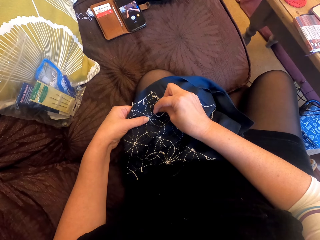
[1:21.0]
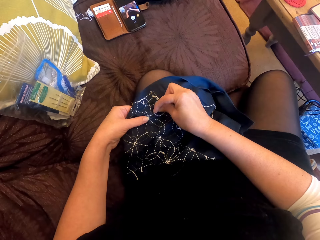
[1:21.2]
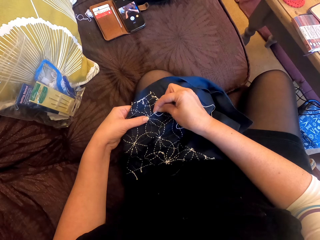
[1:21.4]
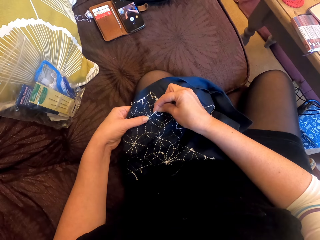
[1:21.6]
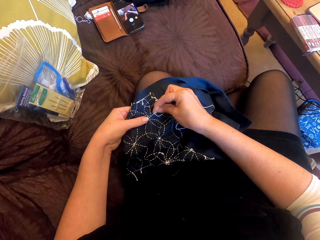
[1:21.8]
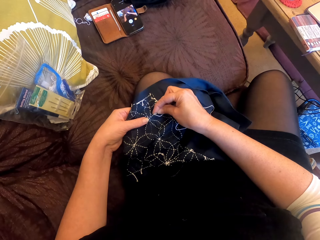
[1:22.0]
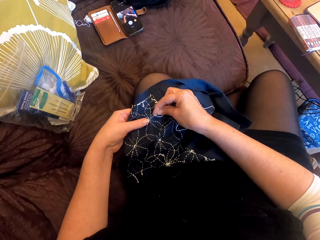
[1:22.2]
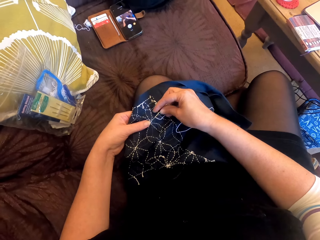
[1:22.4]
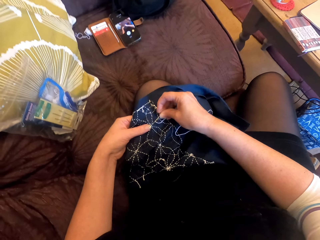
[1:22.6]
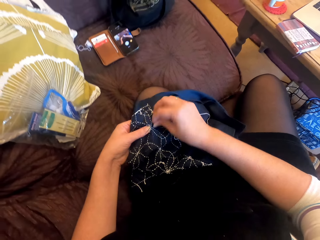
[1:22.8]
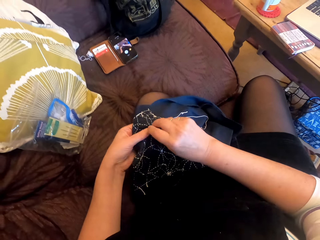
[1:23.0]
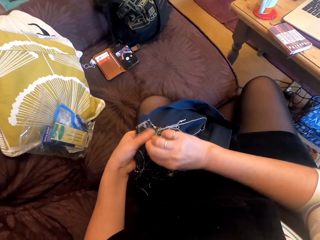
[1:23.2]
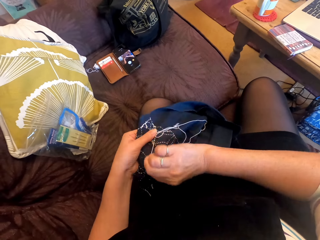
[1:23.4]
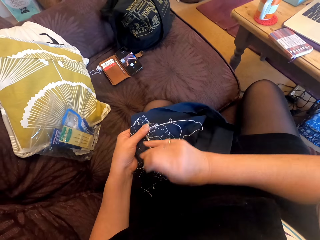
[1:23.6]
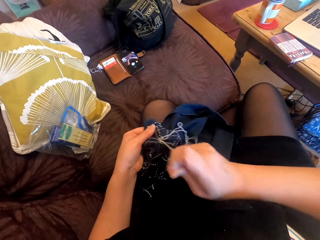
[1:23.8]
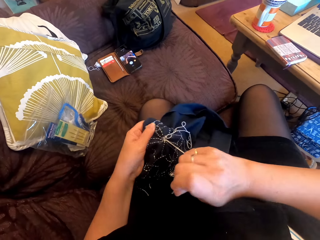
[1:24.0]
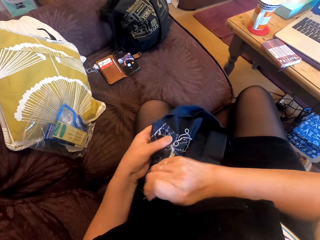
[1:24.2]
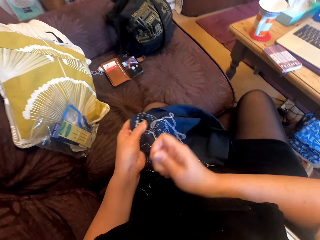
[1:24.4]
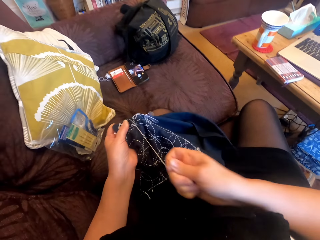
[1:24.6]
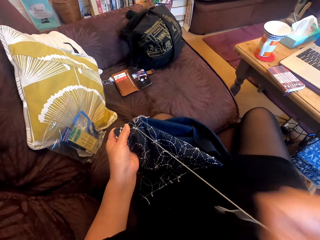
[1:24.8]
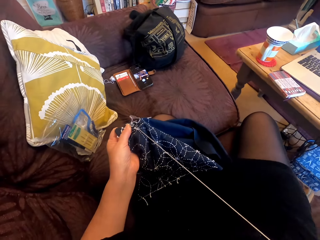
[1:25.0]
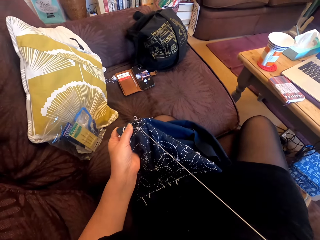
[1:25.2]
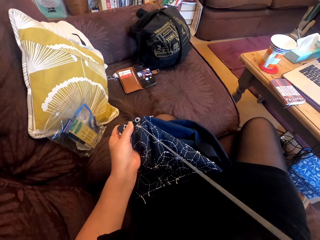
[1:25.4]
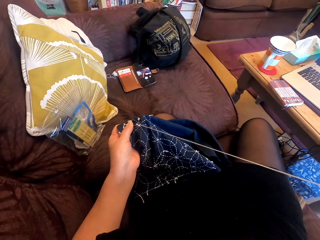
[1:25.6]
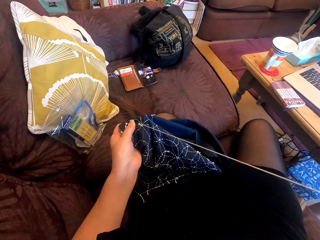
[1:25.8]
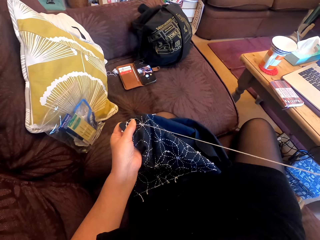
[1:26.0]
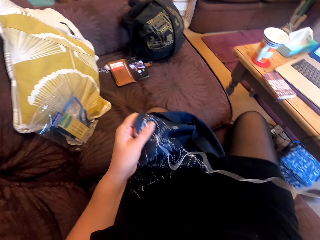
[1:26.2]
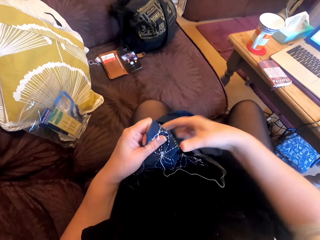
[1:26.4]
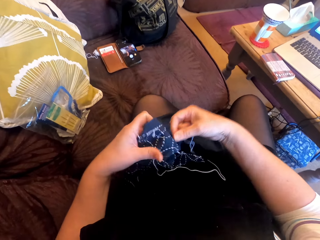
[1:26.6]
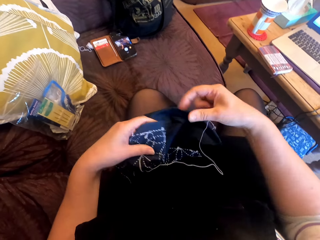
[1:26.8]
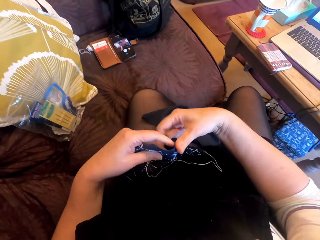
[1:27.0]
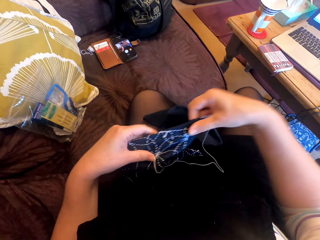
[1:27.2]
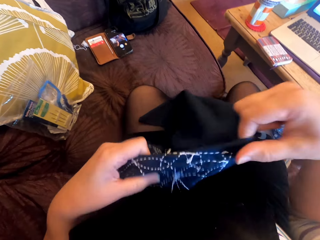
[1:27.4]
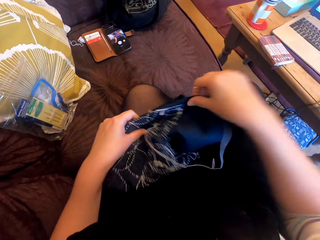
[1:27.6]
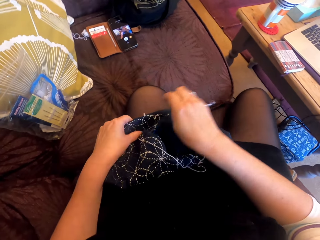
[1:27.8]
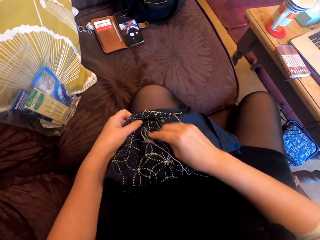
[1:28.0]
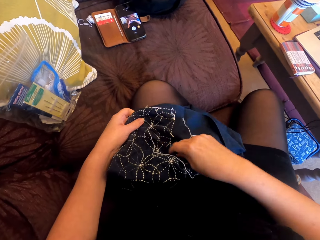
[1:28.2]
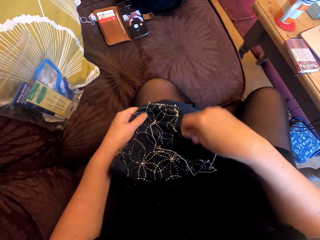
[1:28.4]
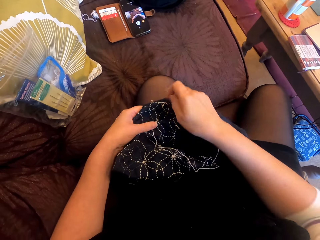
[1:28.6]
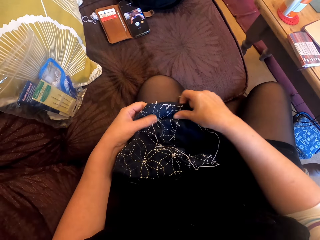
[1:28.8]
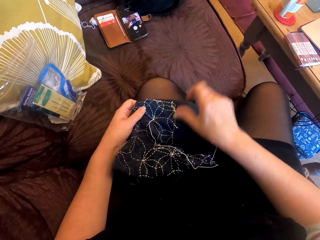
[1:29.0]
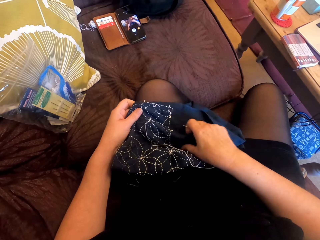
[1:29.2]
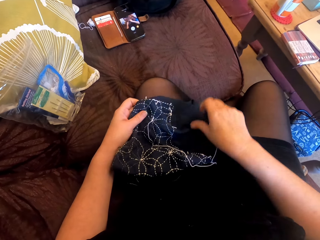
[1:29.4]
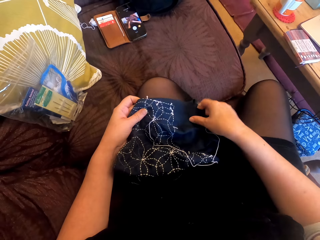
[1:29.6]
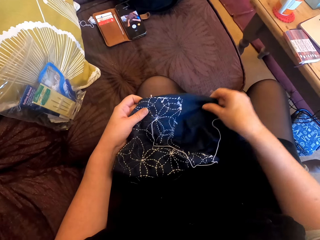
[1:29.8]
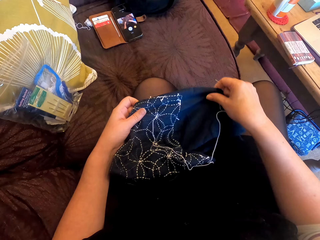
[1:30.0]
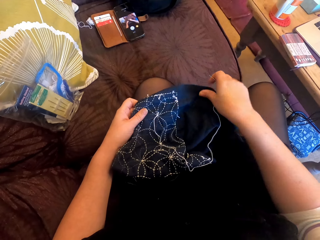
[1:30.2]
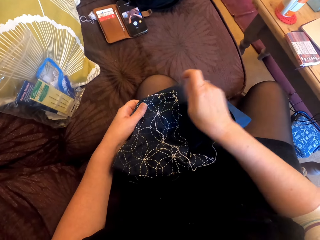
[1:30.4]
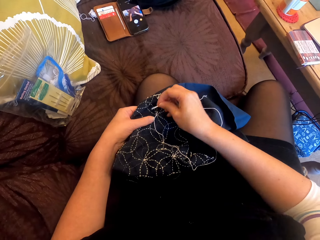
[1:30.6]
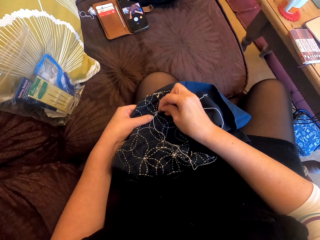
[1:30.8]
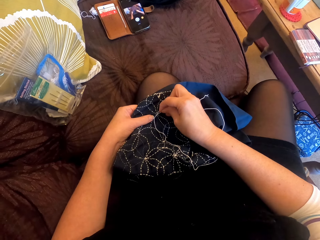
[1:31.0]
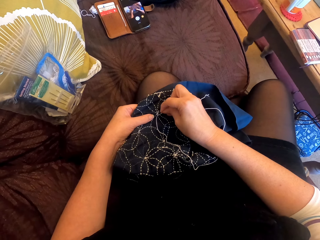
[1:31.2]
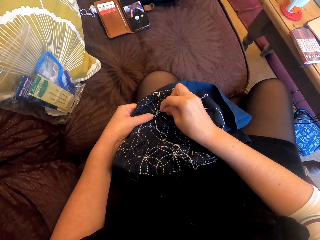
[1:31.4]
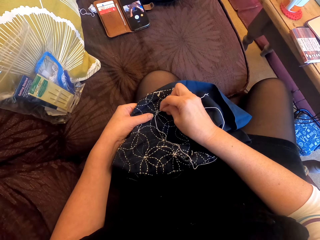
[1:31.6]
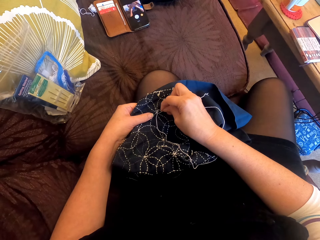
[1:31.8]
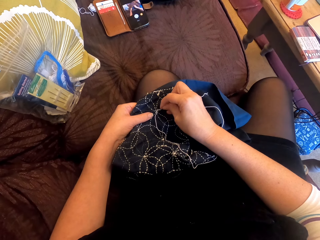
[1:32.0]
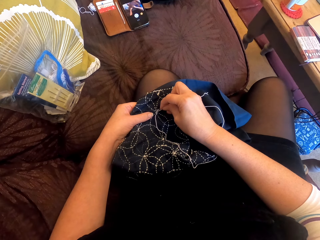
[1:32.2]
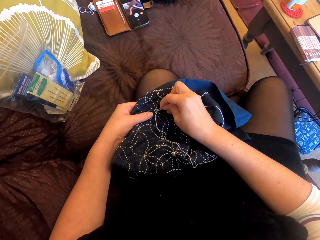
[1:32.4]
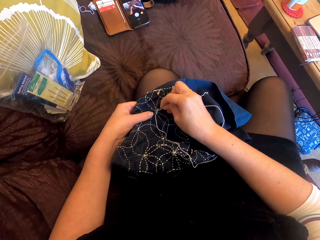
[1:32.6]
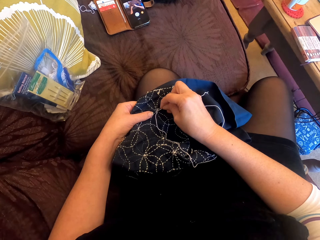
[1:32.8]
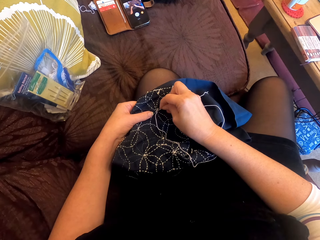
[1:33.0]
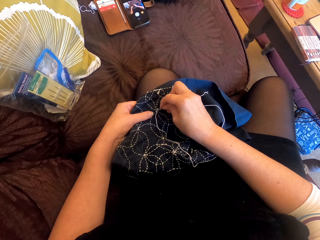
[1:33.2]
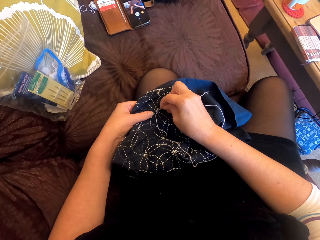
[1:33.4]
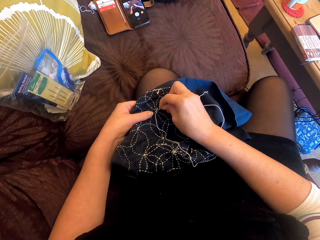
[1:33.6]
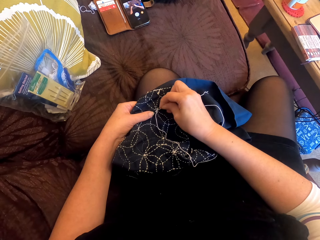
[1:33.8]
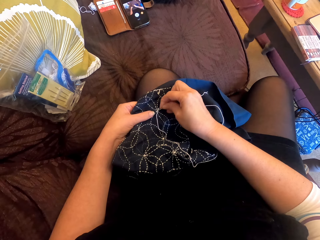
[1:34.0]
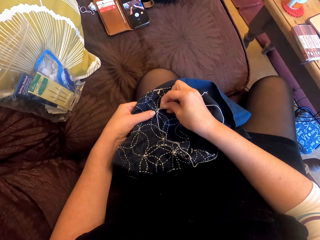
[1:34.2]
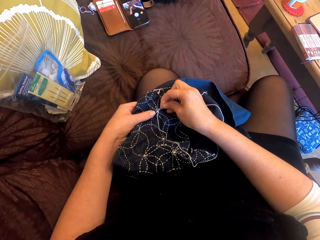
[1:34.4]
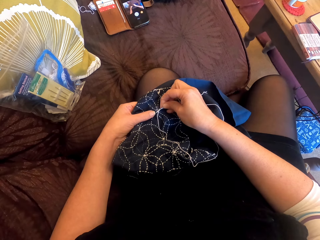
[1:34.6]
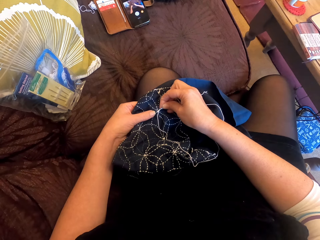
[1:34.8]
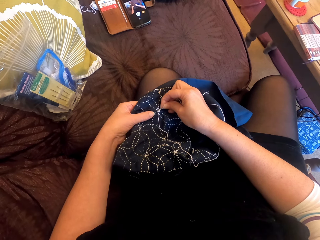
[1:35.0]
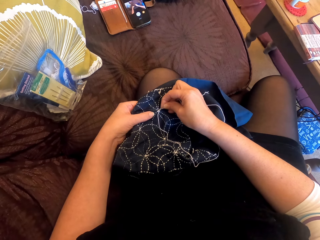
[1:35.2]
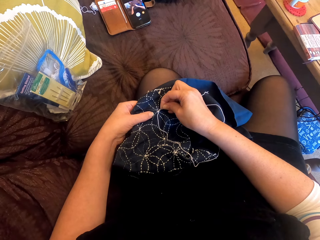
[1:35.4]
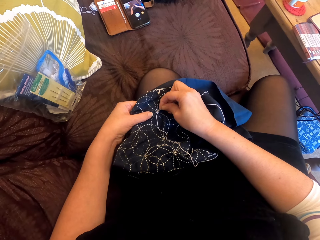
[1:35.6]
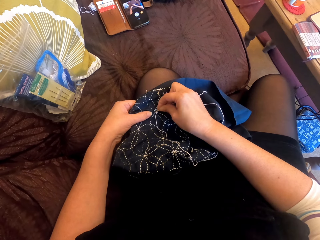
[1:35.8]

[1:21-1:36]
The camera wearer pulls the thread. They put the cloth on the lap. They hold the cloth. They drop the cloth. They straighten the cloth. They touch the cloth. They straighten the cloth. They sew the cloth.

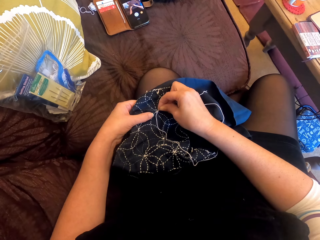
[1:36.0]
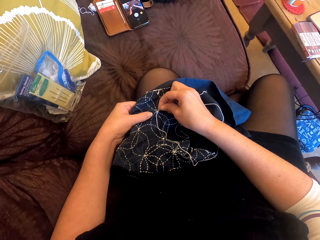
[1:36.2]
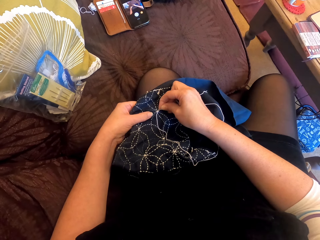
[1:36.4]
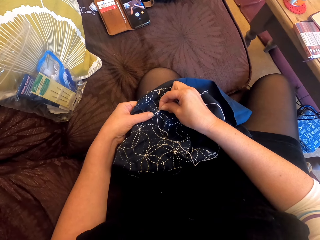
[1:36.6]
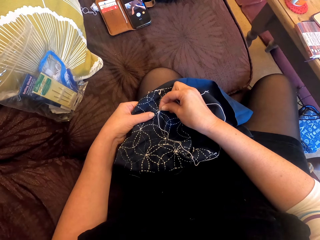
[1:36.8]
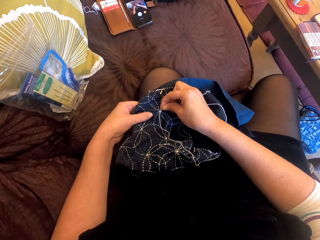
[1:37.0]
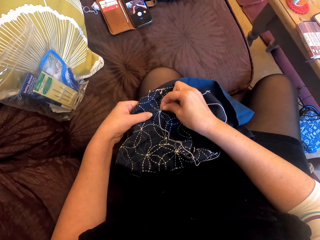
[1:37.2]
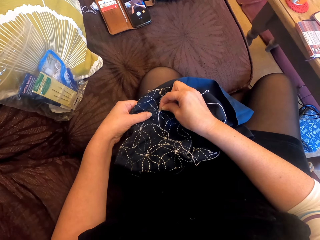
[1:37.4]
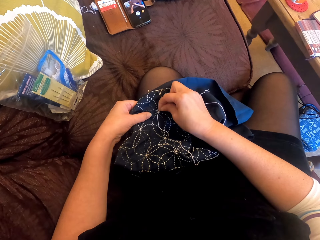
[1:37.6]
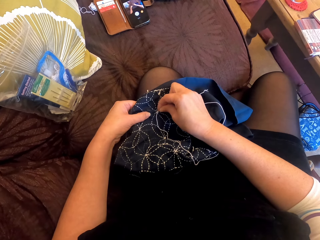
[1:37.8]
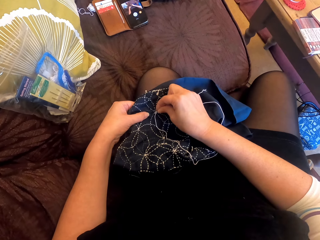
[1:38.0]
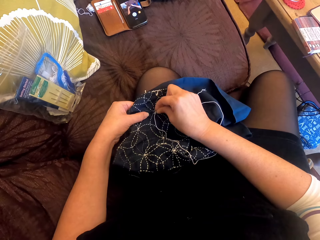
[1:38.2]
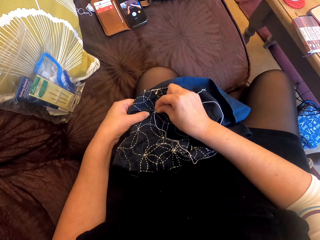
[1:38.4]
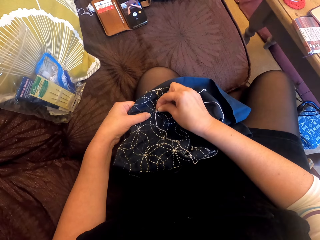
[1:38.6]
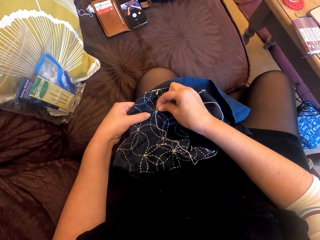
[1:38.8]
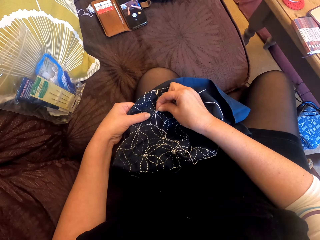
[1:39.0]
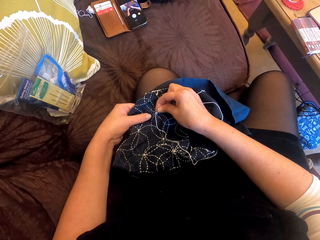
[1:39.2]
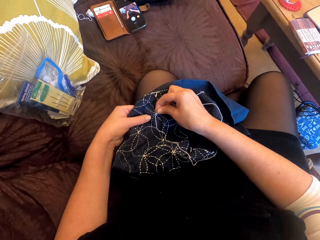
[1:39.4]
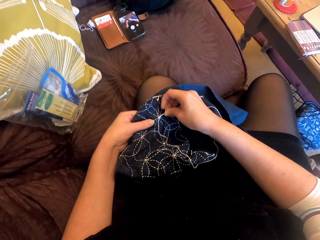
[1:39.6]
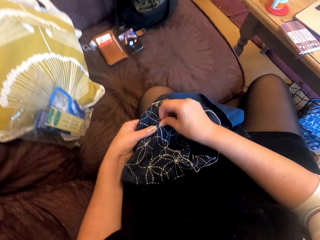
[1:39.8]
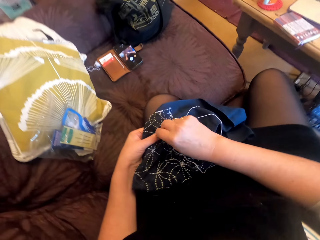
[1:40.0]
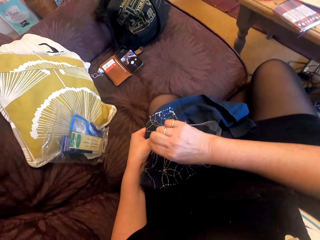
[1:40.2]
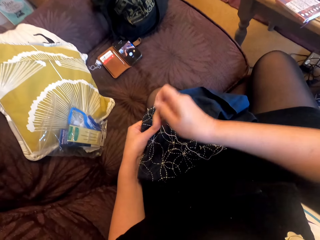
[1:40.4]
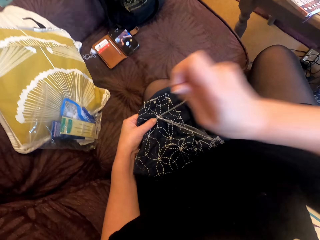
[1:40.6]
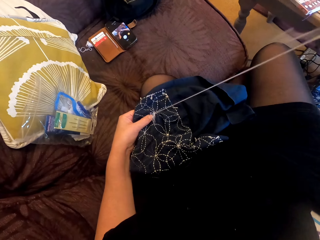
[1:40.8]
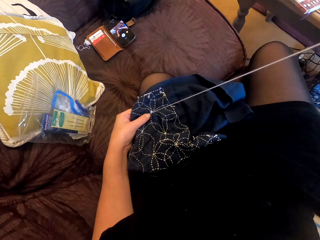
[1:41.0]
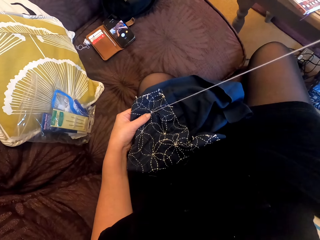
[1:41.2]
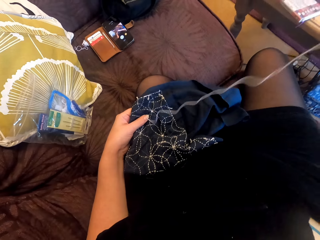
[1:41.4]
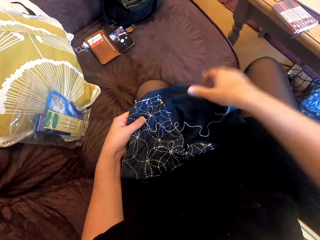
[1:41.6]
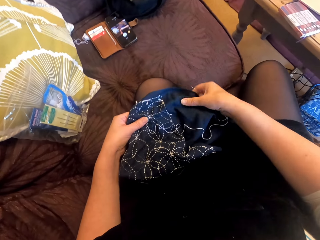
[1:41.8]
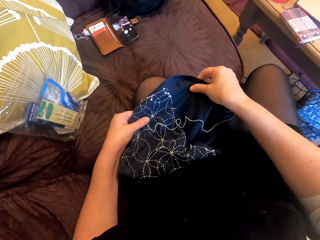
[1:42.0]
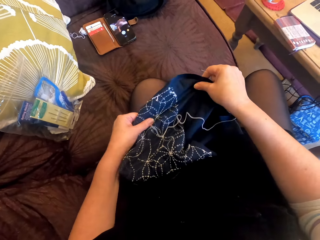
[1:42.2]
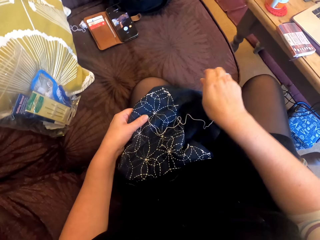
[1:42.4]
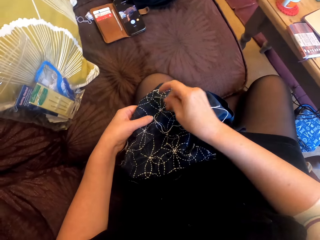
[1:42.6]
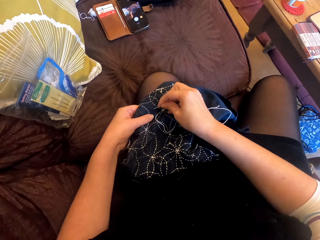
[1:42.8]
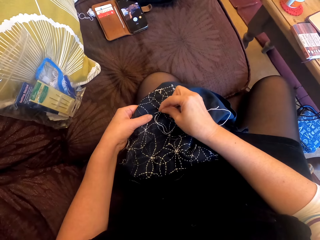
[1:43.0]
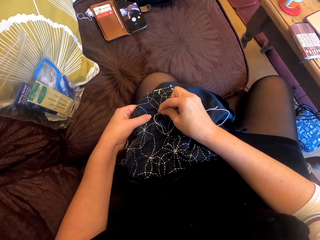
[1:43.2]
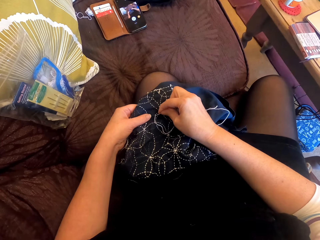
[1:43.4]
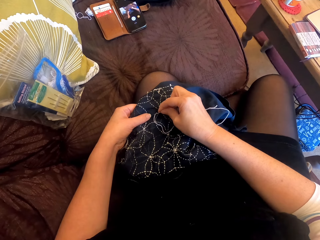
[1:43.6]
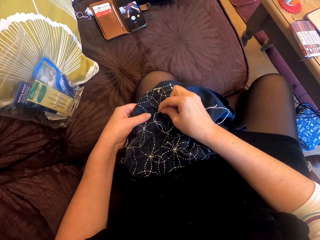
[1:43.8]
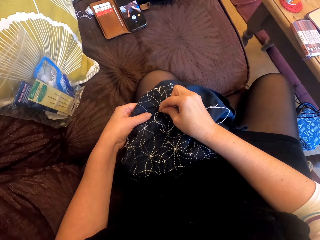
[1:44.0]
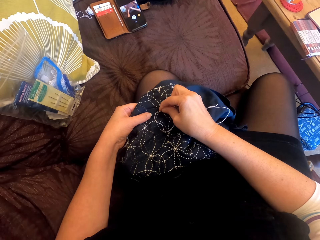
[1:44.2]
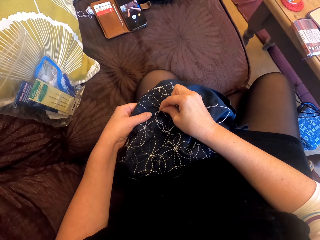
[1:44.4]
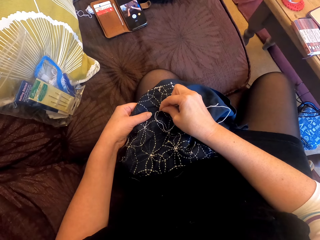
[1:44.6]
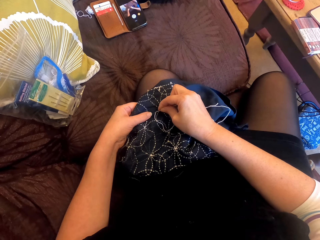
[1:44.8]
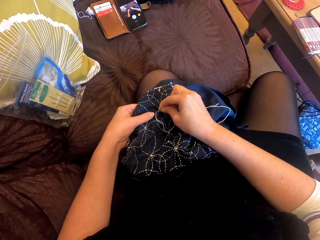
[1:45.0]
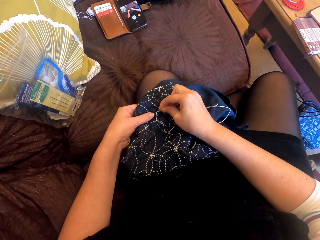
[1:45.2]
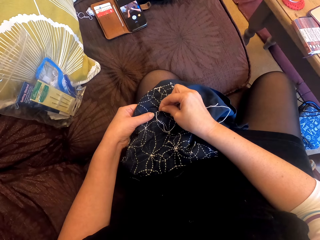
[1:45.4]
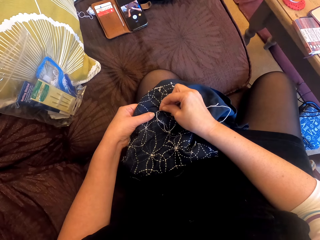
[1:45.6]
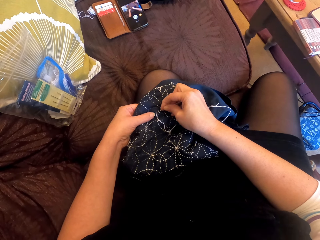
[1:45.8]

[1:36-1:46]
The camera wearer pulls the thread. They touch the cloth. They straighten the cloth. They sew the cloth.
